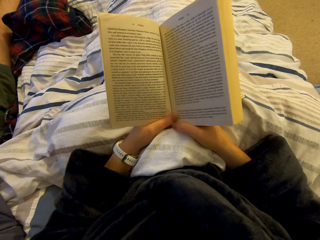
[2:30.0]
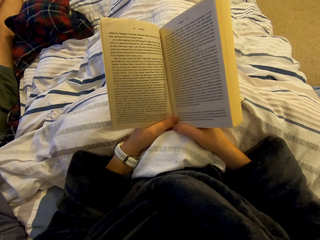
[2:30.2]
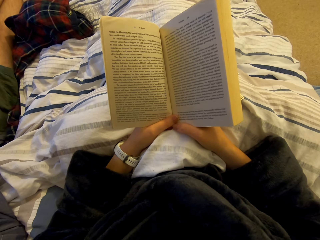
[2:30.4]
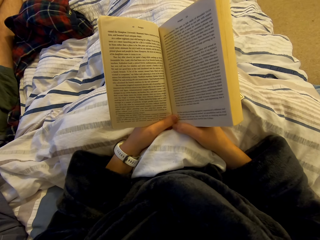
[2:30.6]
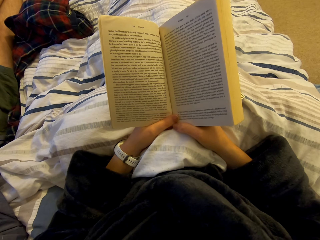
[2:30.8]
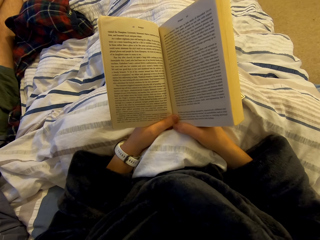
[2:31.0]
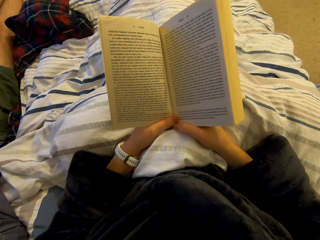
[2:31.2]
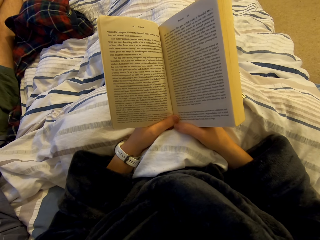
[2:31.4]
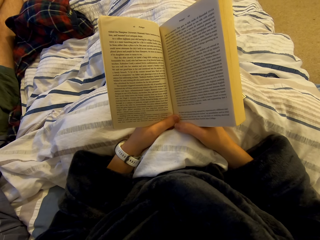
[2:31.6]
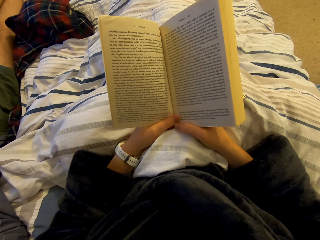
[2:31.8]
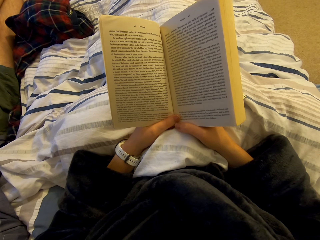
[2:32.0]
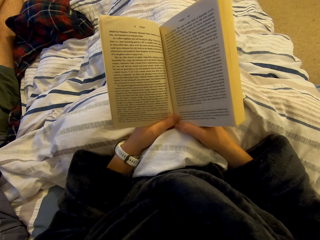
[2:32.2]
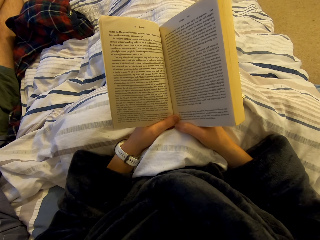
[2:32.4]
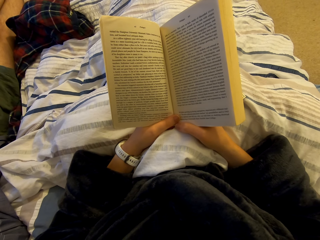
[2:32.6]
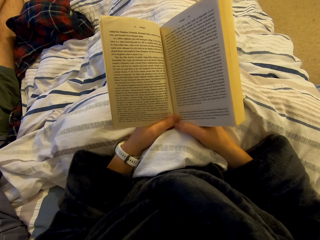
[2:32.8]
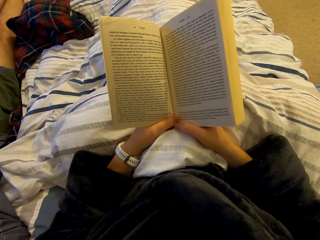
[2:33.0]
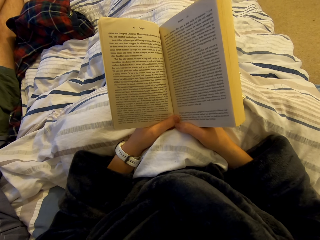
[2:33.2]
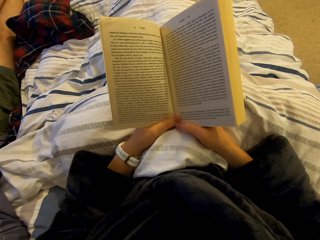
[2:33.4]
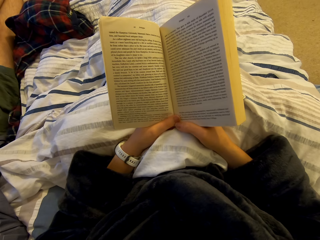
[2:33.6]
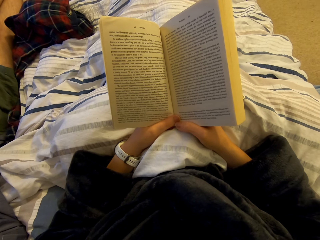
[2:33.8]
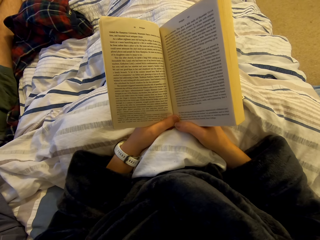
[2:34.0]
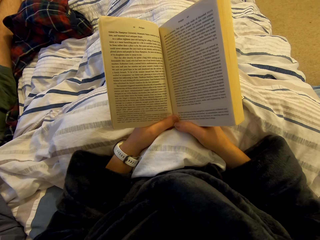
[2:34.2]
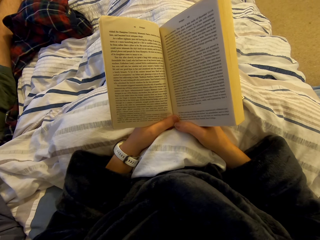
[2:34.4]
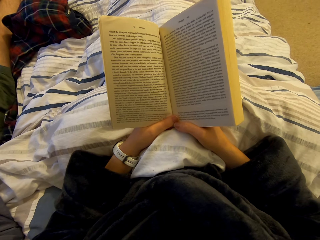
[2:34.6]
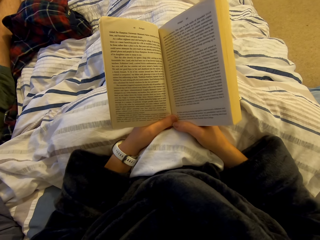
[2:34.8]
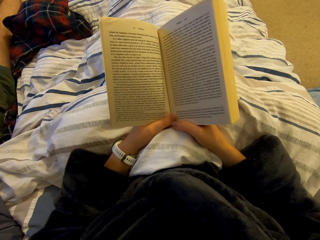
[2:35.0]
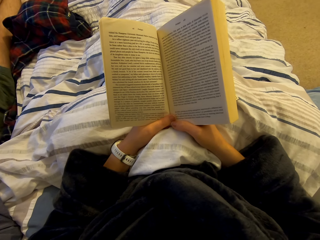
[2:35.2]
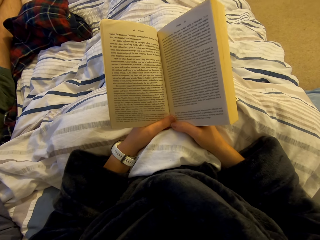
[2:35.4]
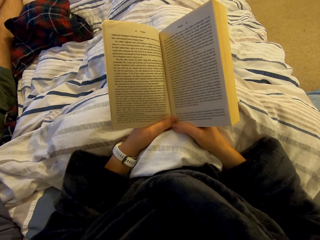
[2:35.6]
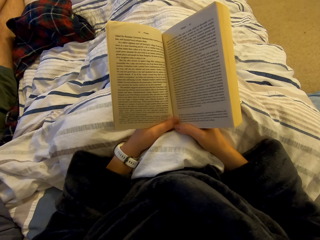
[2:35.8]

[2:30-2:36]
The camera wearer reads the book.

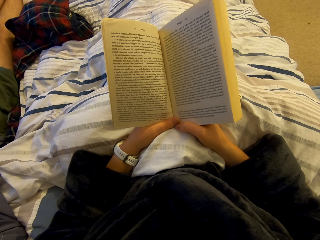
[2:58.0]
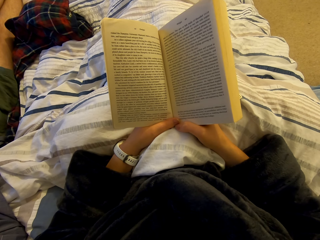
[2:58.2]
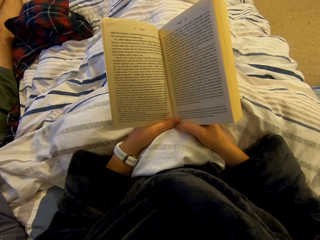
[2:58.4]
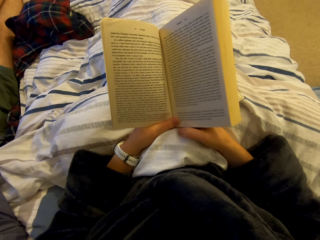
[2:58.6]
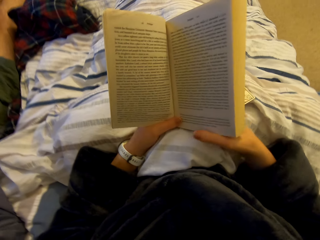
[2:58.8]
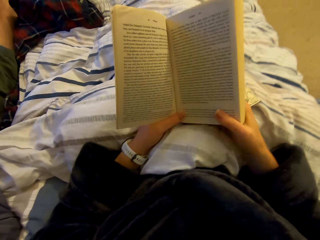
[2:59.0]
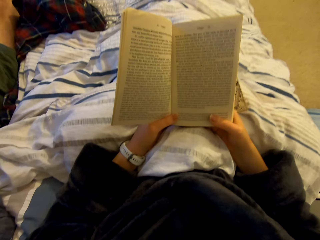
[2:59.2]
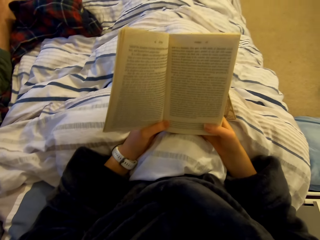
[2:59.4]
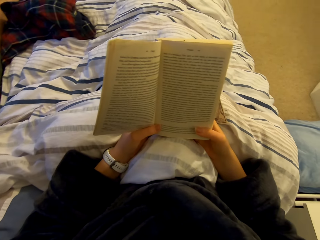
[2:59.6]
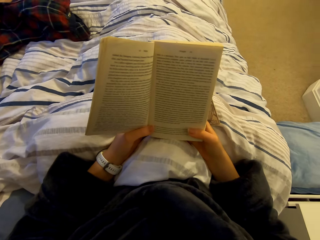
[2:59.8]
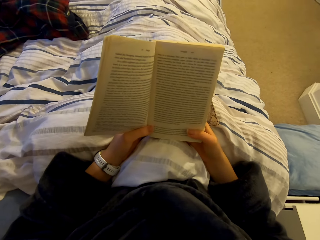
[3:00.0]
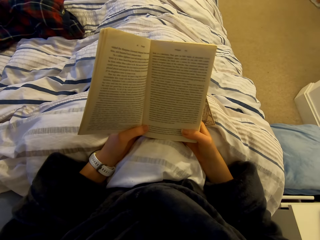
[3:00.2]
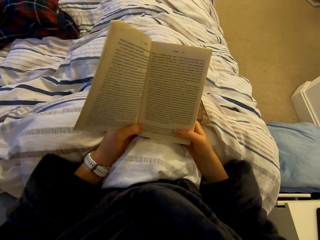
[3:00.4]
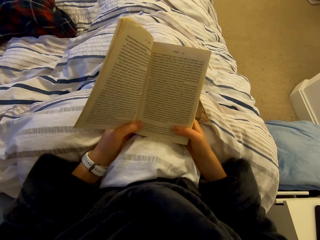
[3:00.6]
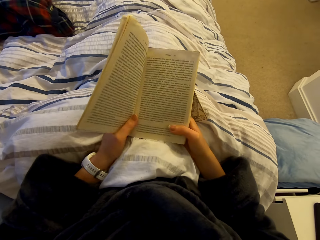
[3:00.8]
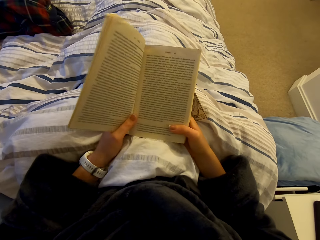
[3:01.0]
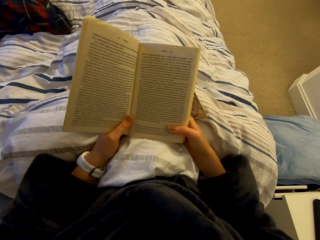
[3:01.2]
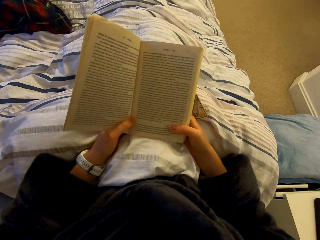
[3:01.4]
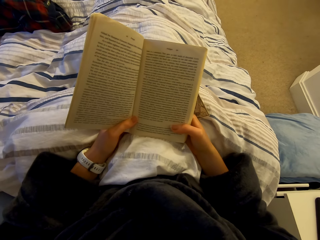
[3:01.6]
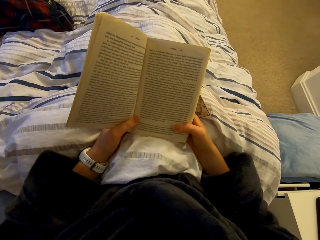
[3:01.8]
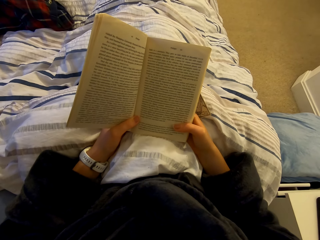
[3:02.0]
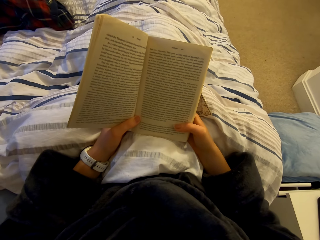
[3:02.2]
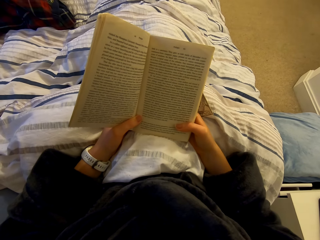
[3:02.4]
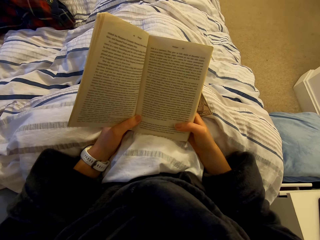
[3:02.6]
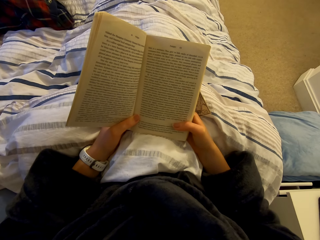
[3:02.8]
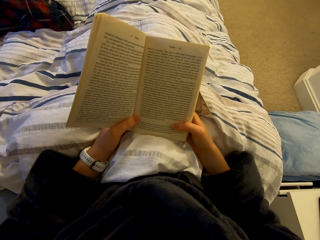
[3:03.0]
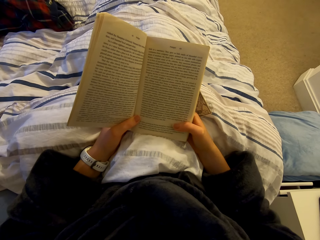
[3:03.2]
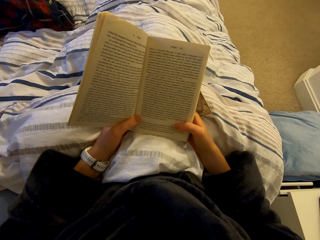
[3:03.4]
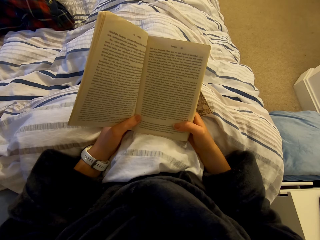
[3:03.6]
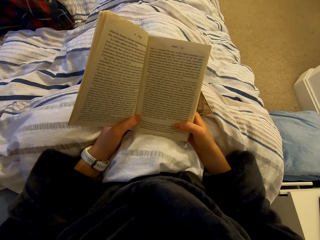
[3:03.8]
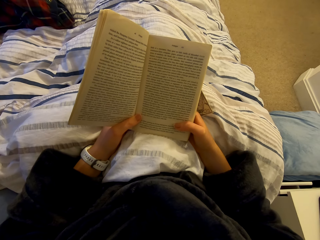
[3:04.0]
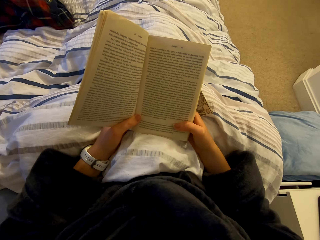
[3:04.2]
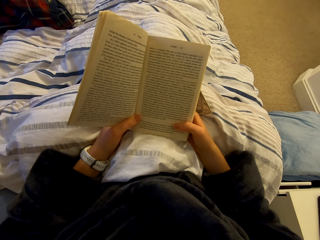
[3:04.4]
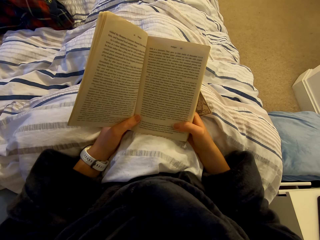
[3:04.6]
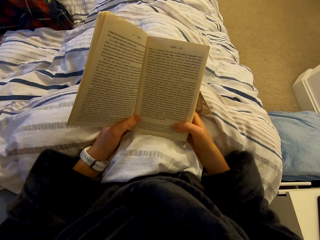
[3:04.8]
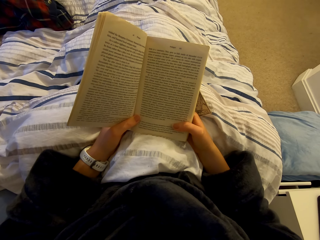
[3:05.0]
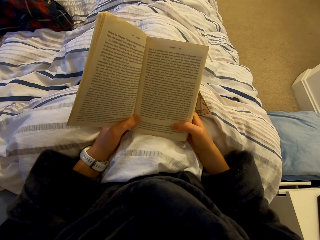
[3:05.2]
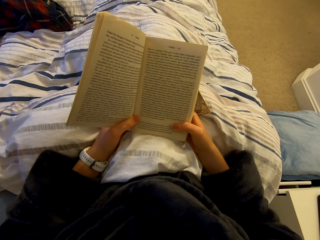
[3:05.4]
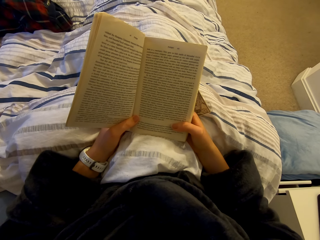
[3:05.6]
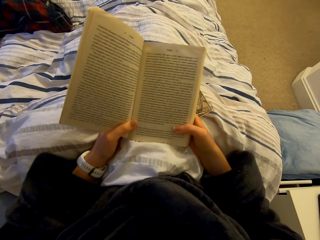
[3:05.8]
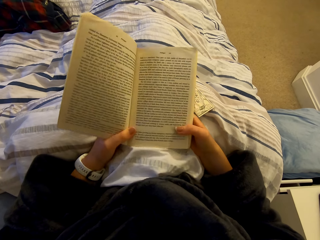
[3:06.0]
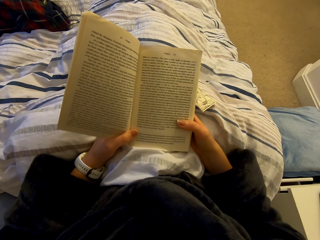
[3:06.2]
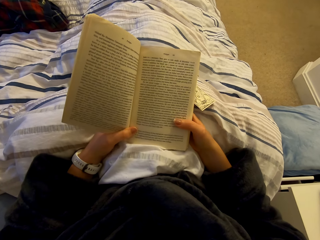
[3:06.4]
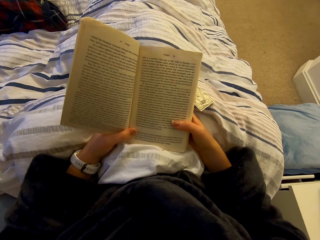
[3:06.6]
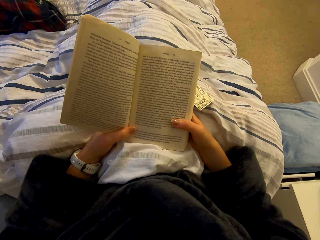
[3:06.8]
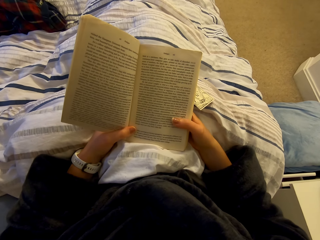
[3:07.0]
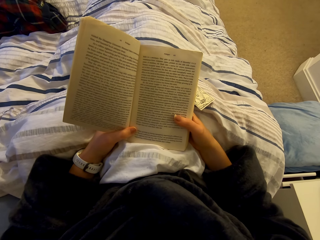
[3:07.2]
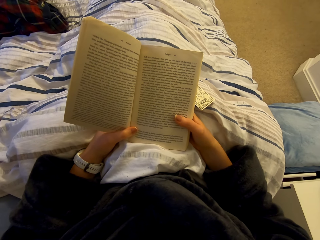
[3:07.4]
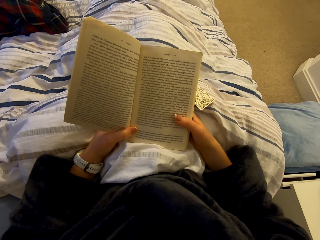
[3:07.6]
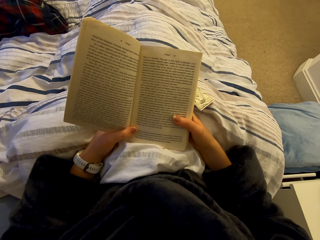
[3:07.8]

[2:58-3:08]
The camera wearer moves the book. They read the book.

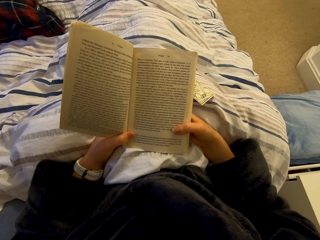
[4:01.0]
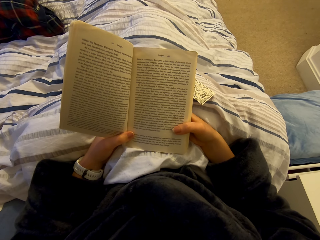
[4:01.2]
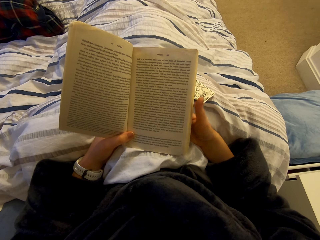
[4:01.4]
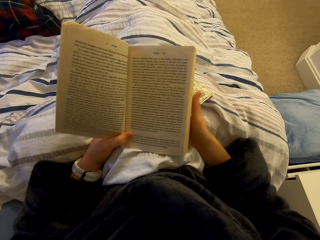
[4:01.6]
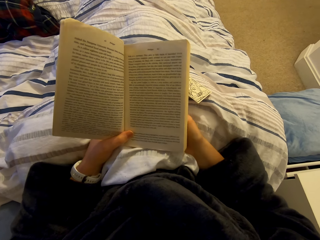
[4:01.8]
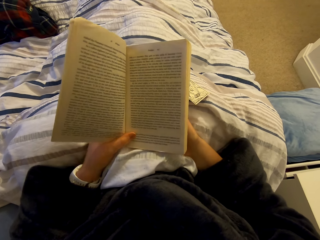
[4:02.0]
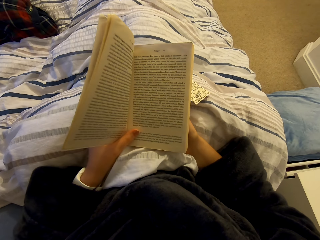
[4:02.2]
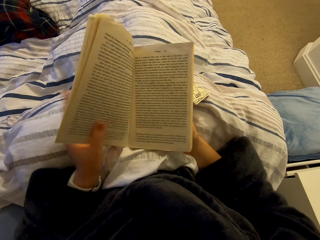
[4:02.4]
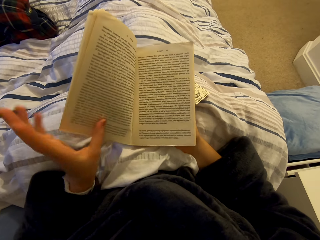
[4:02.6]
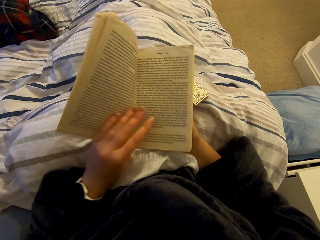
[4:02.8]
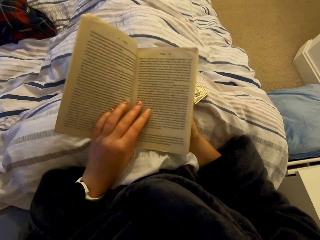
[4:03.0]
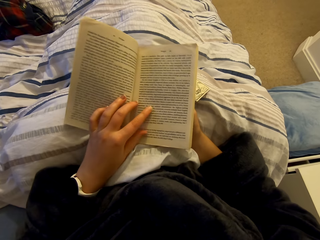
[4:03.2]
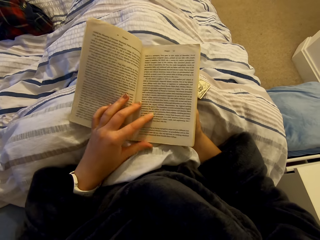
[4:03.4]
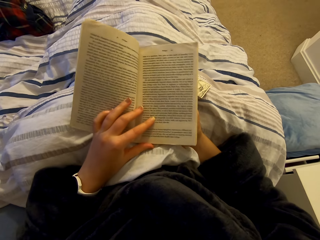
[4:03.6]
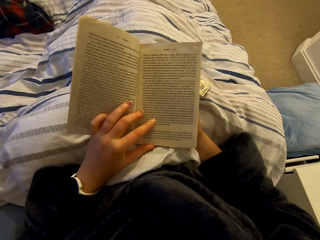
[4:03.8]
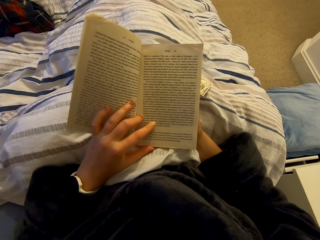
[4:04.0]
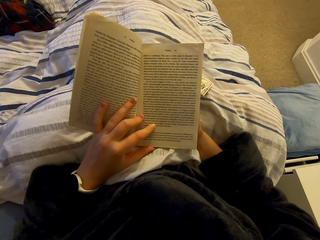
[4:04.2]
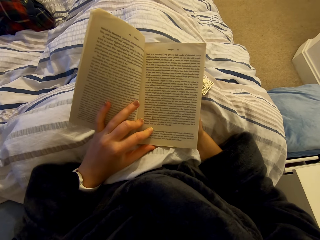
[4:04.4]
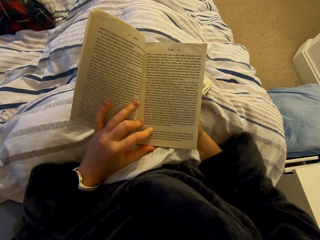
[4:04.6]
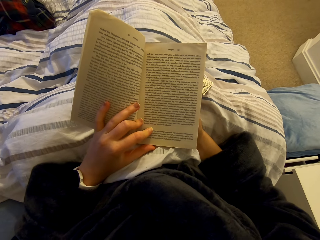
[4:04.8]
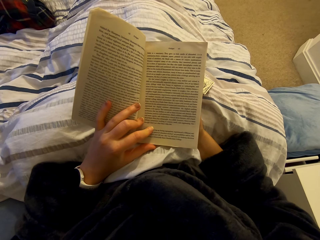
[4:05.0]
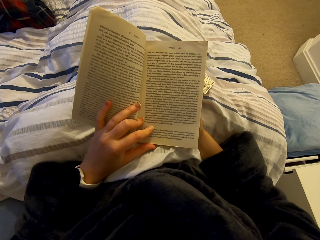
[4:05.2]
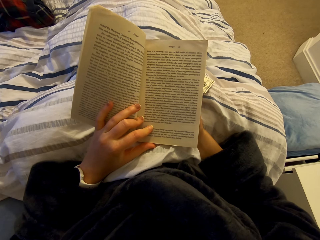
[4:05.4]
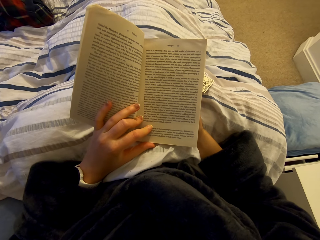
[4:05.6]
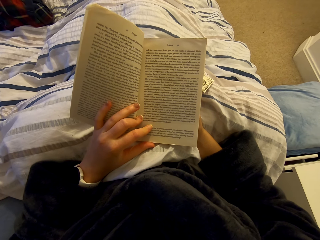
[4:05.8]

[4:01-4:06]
The camera wearer moves the book. They read the book.
